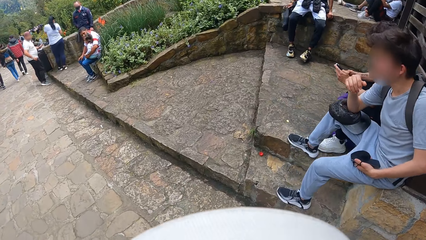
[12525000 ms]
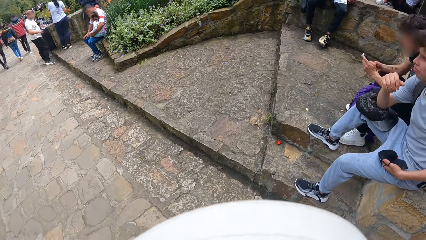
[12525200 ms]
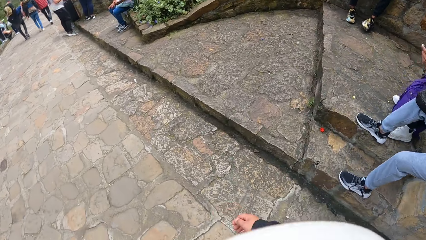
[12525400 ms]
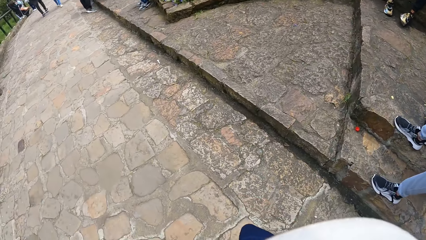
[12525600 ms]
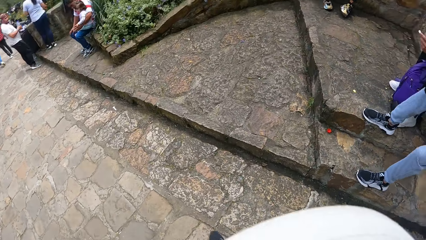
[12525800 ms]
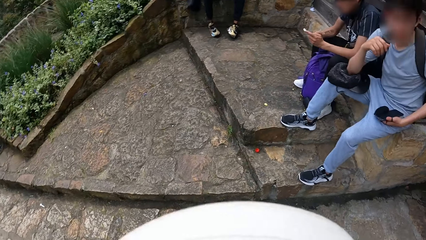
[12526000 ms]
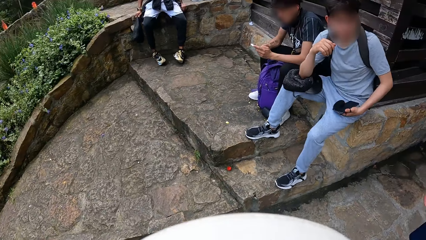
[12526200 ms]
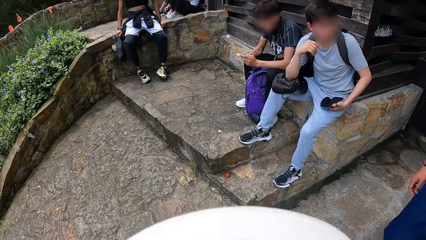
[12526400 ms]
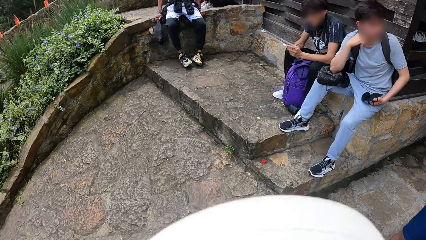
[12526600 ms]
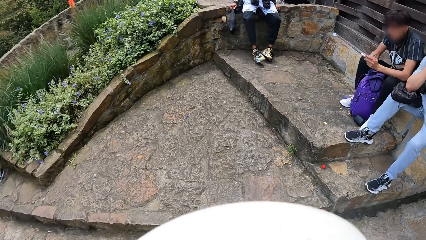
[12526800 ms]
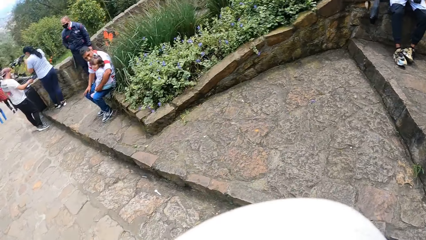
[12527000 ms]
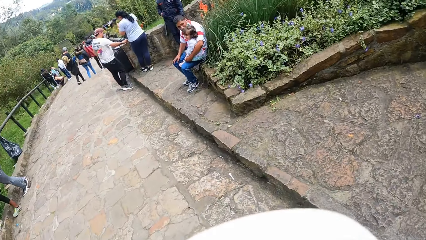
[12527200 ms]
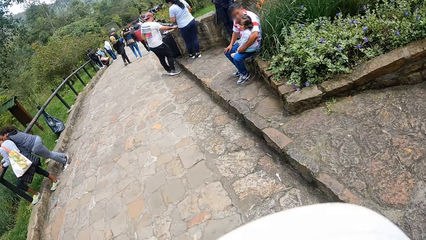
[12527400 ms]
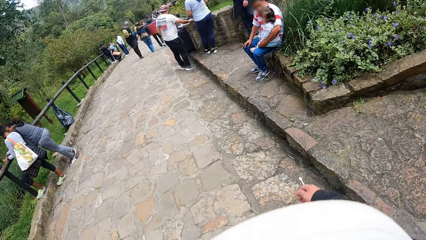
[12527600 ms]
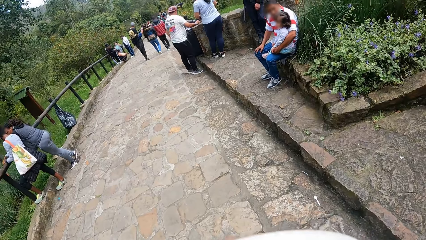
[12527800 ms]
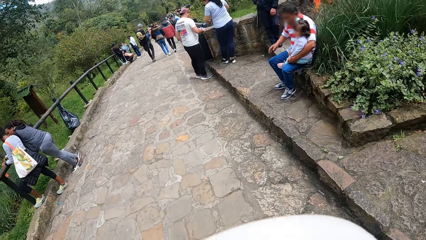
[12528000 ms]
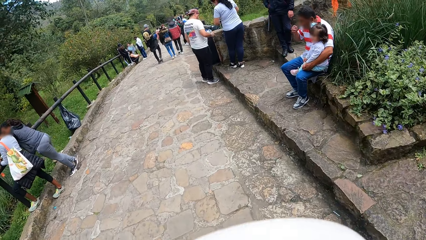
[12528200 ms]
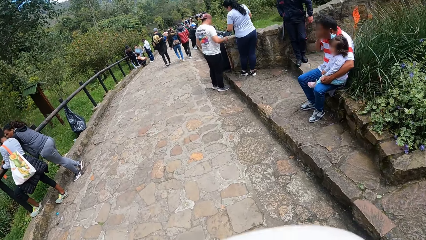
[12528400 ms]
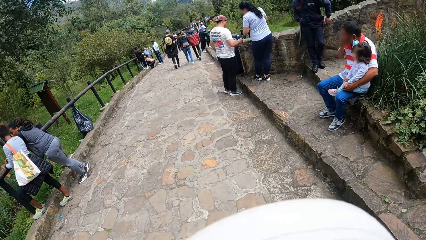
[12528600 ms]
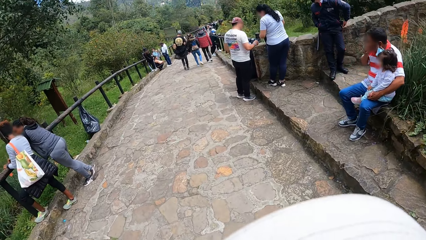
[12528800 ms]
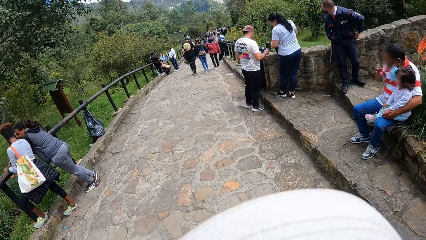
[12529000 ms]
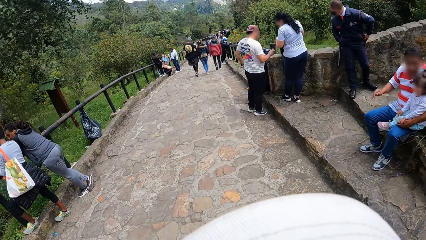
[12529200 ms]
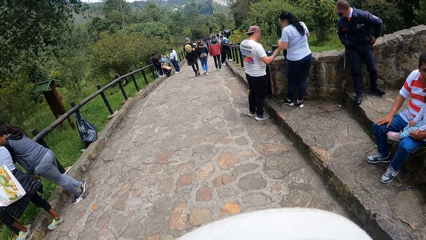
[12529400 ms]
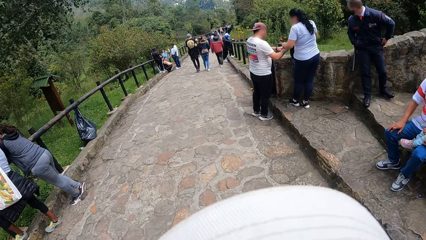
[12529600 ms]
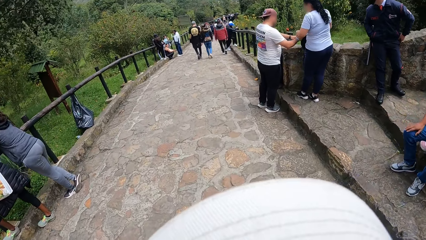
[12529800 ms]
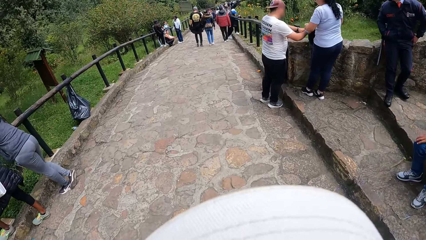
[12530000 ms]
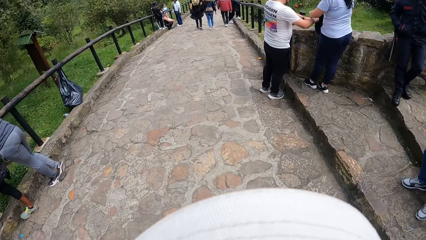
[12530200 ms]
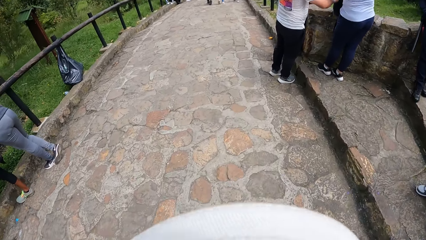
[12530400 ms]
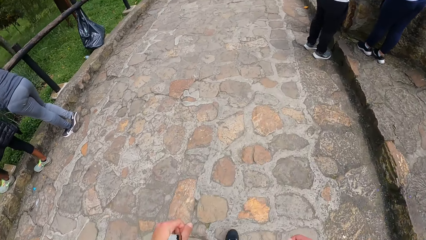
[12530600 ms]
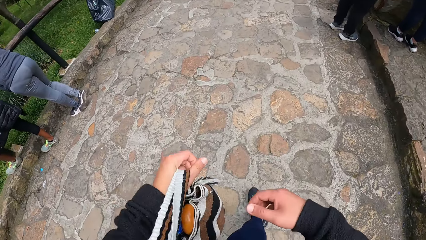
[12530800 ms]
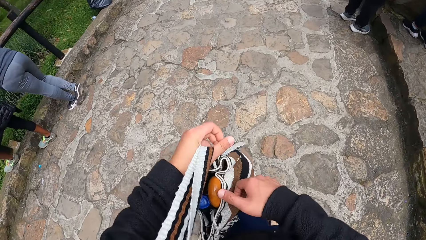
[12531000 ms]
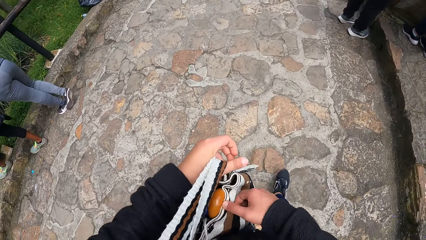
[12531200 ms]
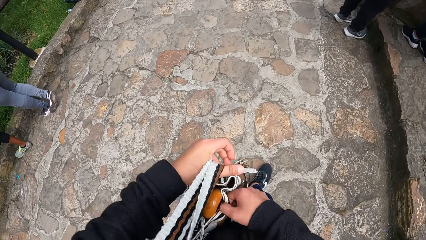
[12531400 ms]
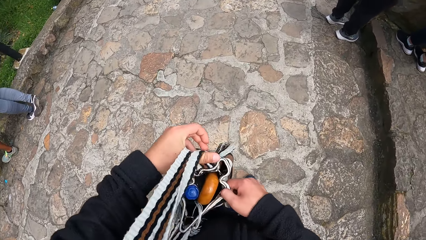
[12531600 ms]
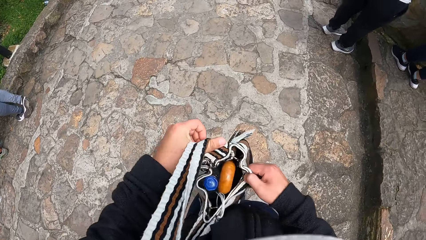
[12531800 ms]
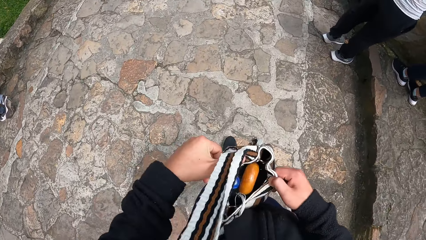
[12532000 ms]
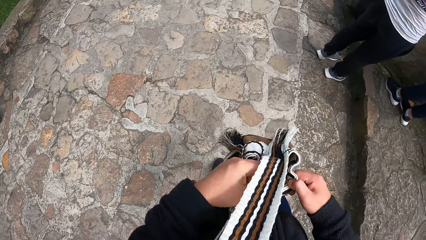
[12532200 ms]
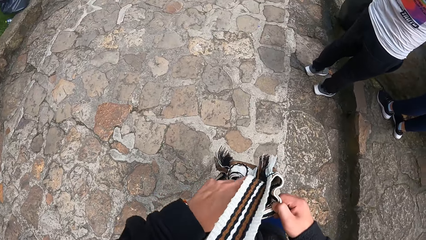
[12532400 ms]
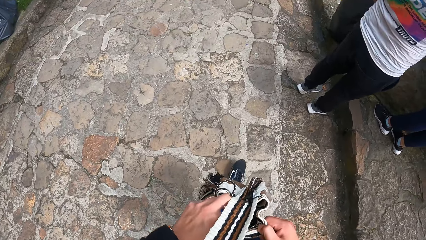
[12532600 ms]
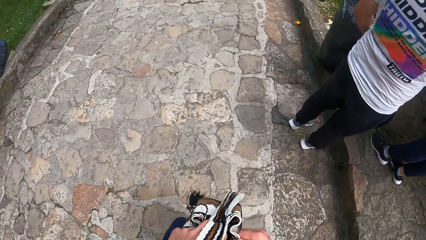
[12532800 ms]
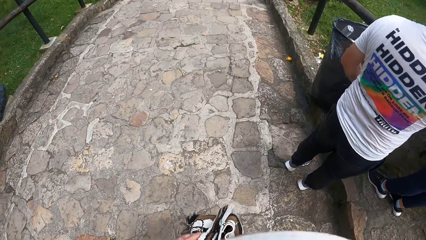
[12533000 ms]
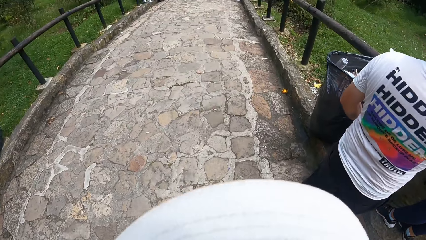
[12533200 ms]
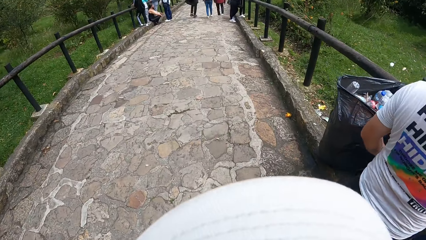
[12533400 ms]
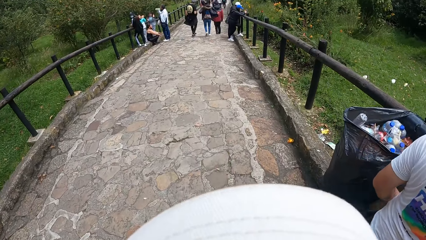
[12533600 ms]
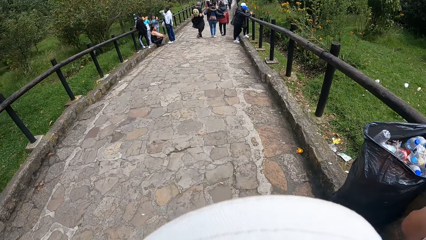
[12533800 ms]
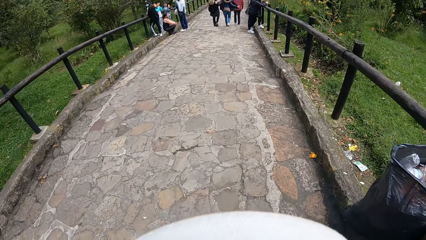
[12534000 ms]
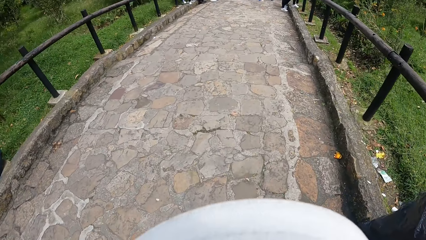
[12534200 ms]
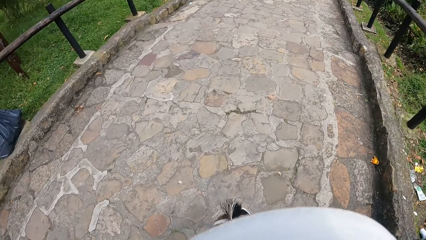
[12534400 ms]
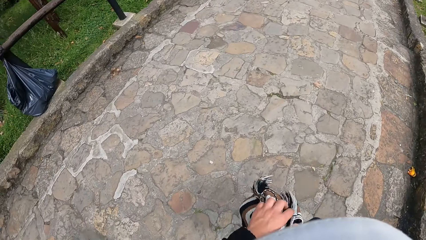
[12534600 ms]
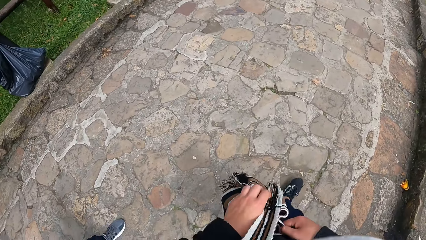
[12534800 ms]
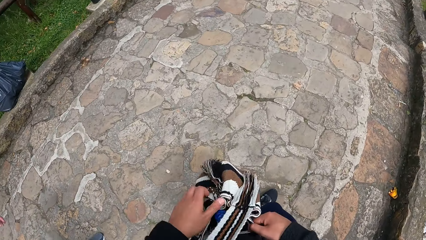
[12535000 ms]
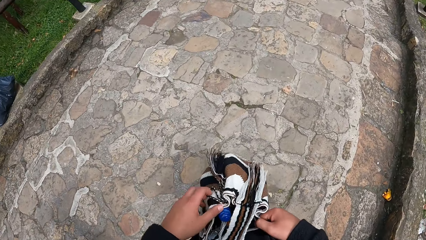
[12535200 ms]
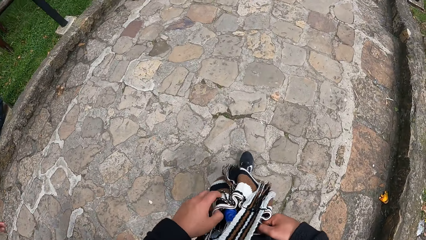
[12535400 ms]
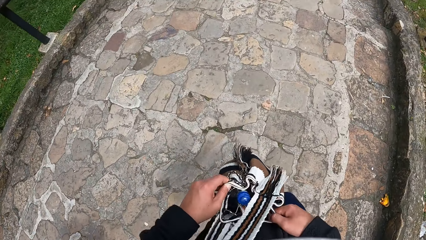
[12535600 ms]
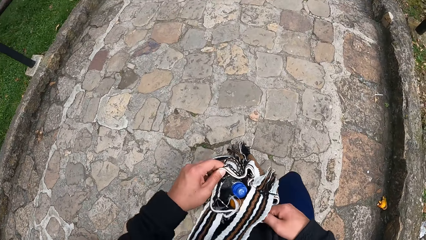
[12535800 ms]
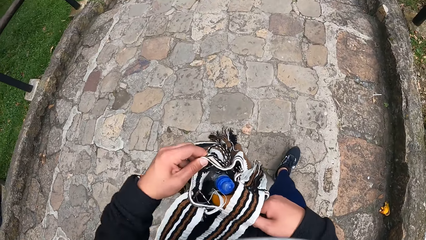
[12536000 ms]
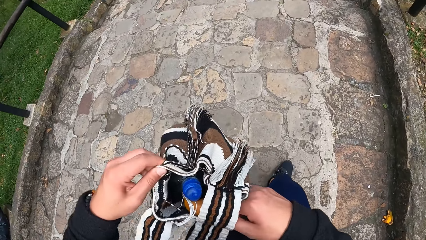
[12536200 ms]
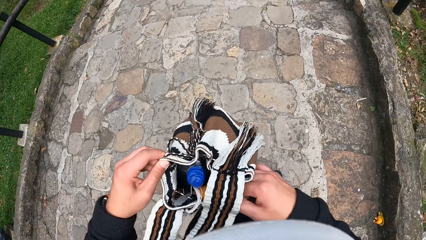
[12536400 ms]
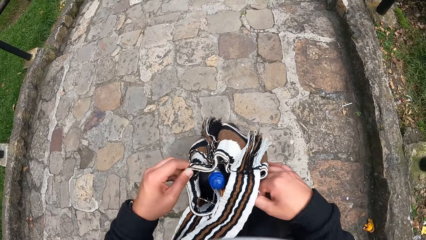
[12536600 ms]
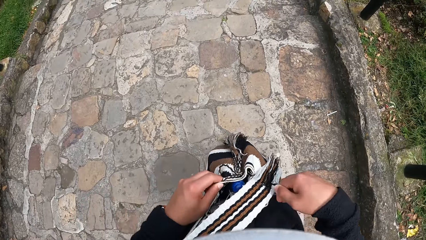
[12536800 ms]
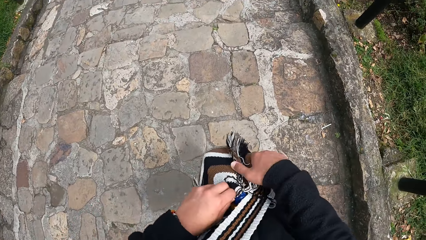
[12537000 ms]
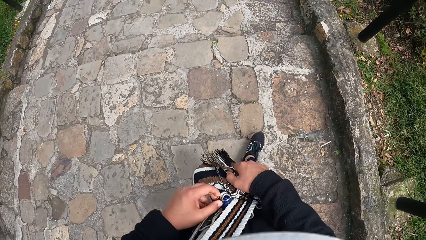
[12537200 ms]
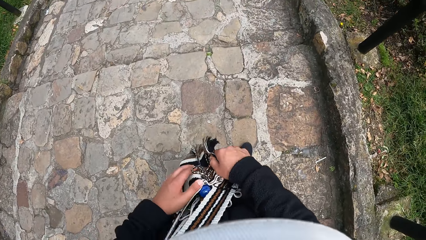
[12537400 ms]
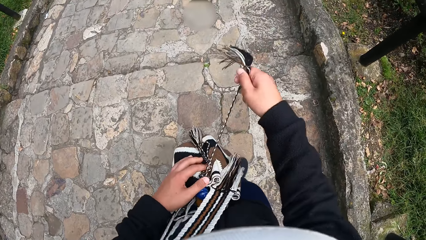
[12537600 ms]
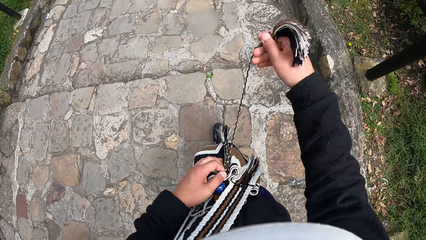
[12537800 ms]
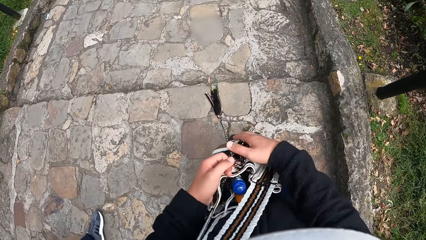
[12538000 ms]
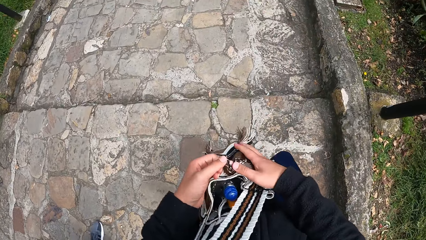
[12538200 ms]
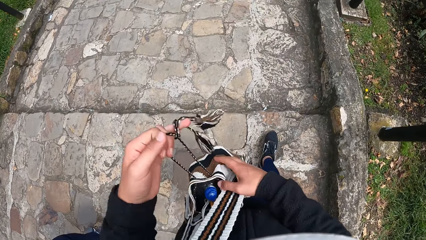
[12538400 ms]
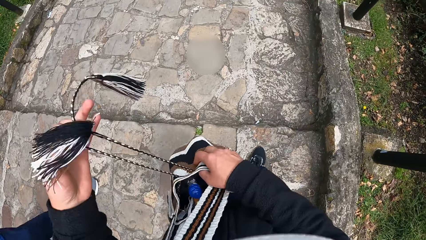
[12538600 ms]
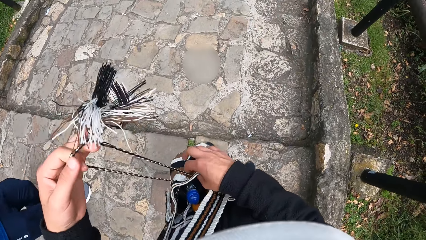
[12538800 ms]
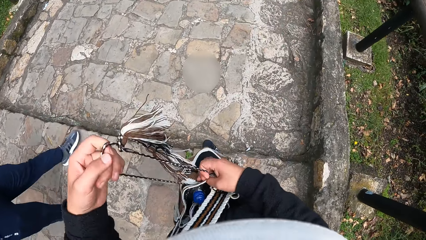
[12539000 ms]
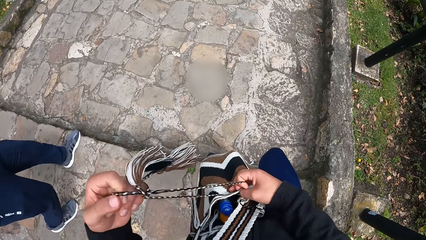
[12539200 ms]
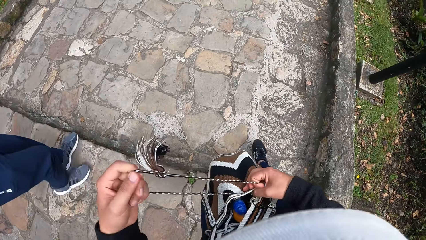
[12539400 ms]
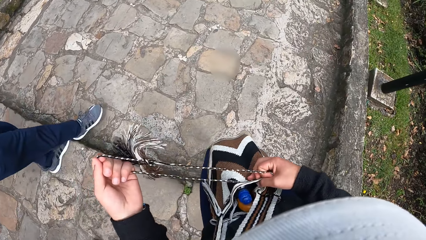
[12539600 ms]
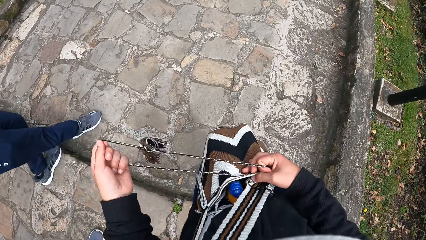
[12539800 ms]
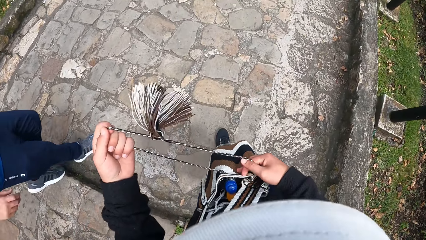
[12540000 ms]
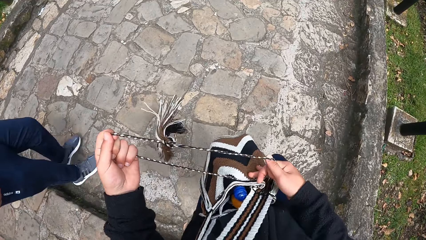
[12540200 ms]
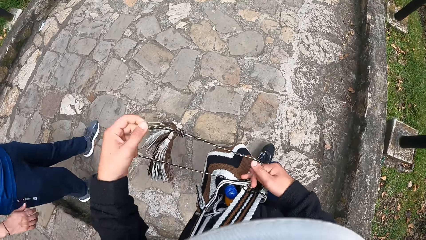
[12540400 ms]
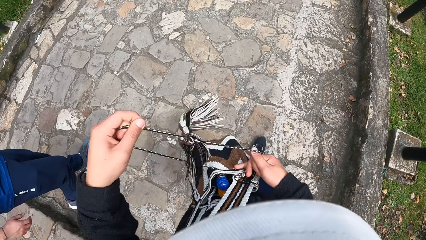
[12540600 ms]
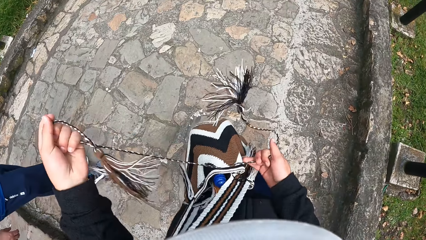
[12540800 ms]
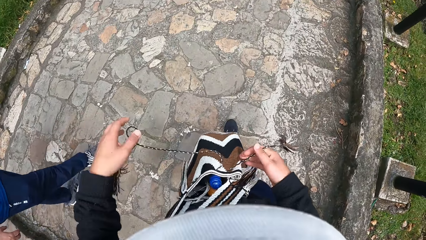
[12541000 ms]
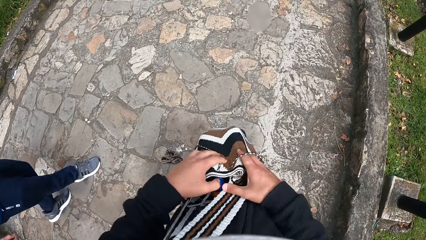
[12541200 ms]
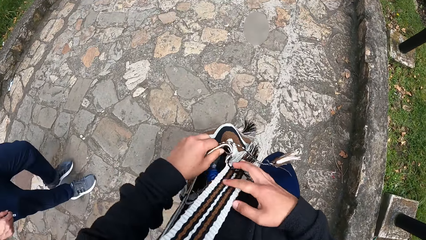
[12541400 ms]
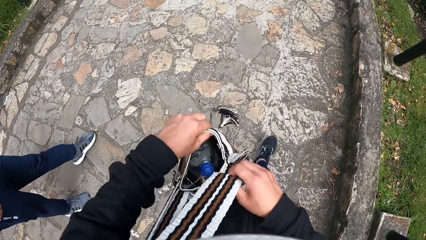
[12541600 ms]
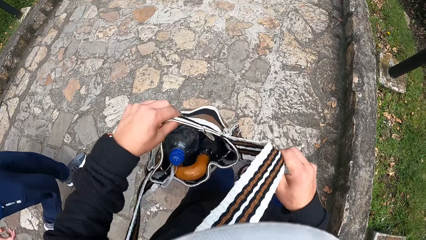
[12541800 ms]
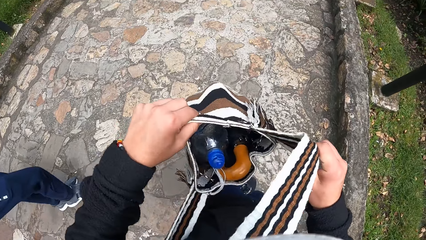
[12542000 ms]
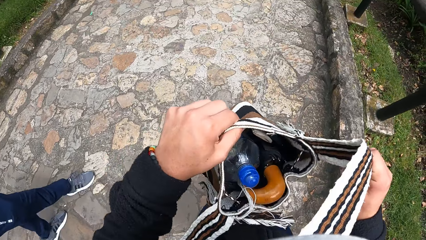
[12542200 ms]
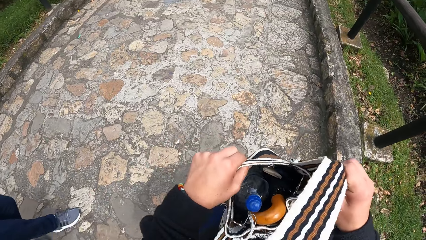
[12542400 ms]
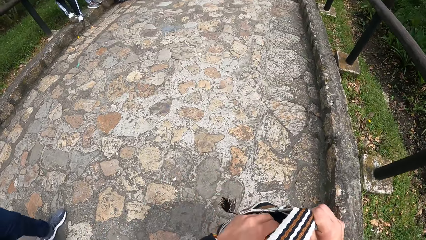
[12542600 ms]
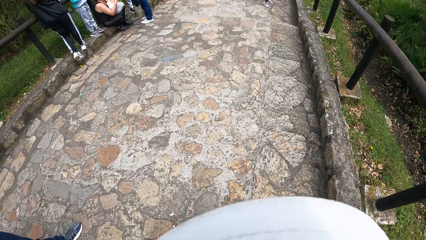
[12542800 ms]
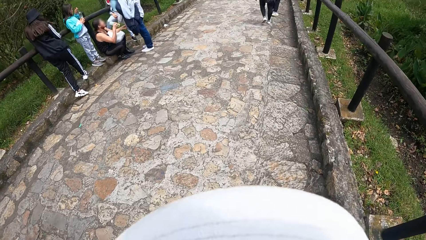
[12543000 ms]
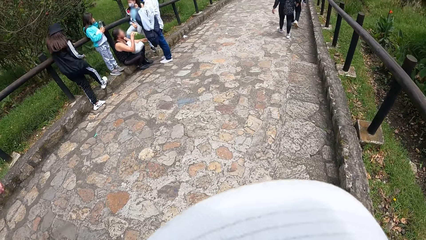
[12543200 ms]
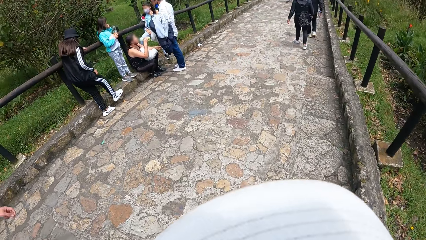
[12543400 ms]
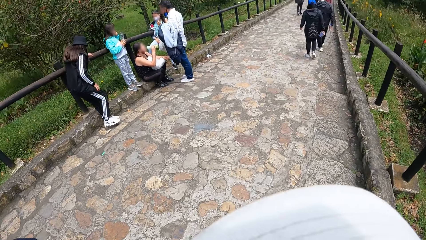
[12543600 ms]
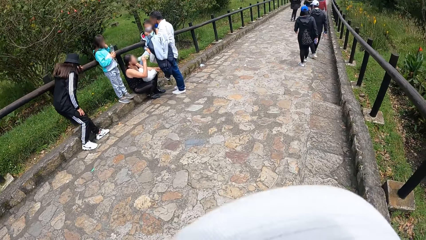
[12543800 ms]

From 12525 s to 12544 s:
The camera wearer opens a bag with her right hand. She holds the bag. She opens the bag with her left hand. She loosens the rope of the bag with both hands. She opens the bag with her left hand.
